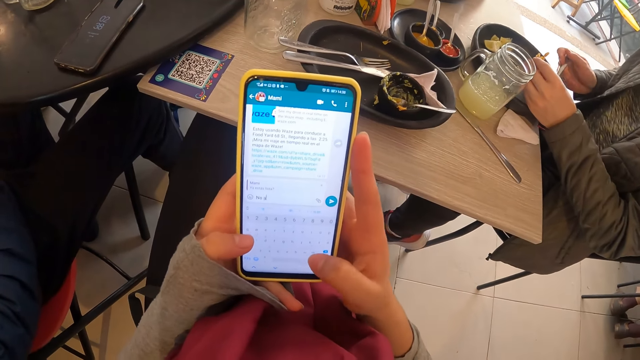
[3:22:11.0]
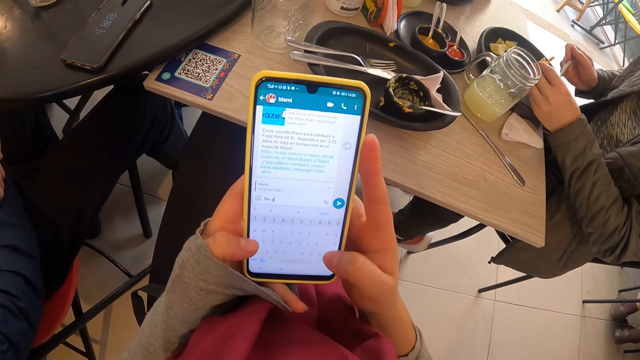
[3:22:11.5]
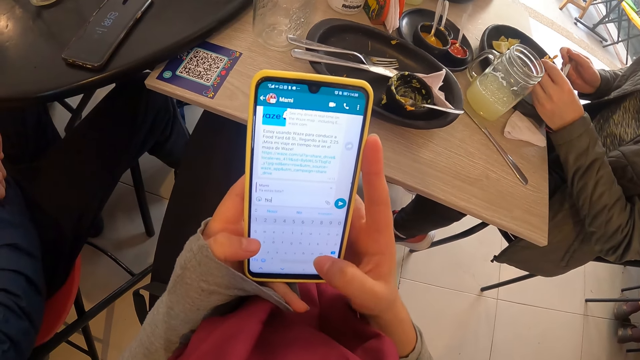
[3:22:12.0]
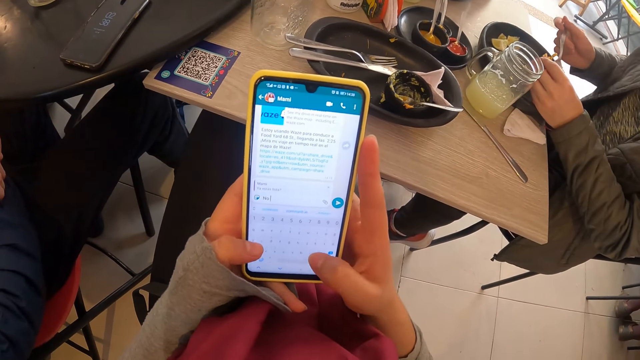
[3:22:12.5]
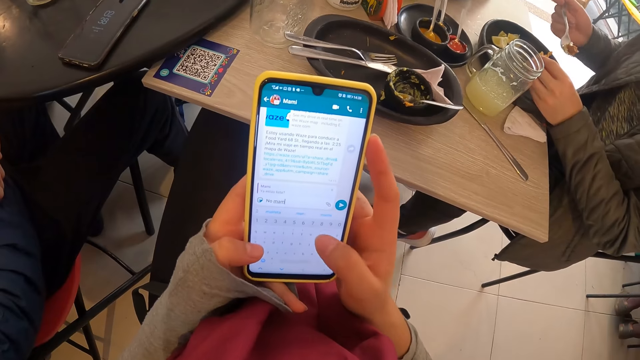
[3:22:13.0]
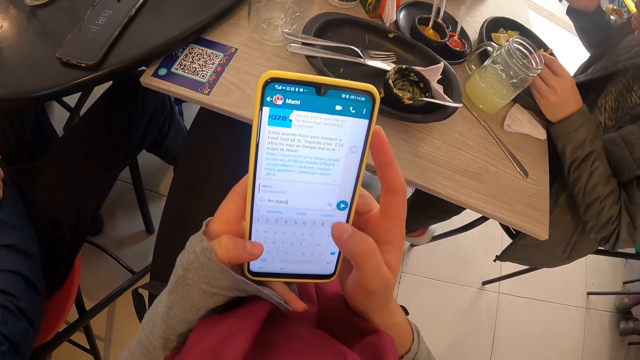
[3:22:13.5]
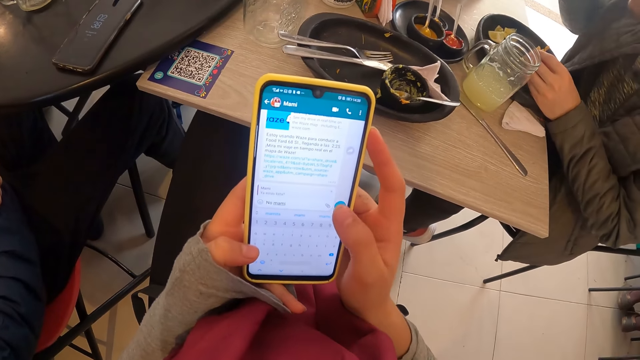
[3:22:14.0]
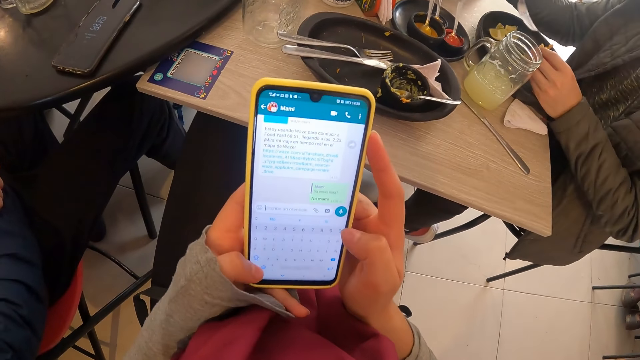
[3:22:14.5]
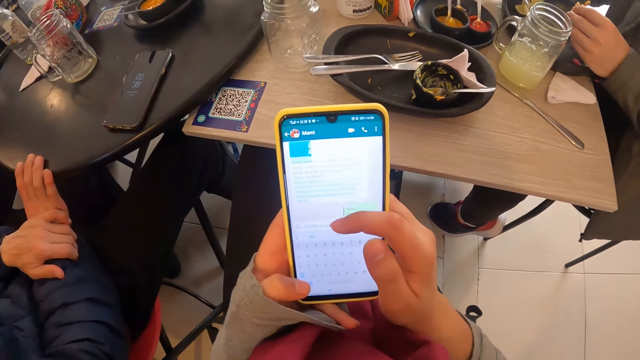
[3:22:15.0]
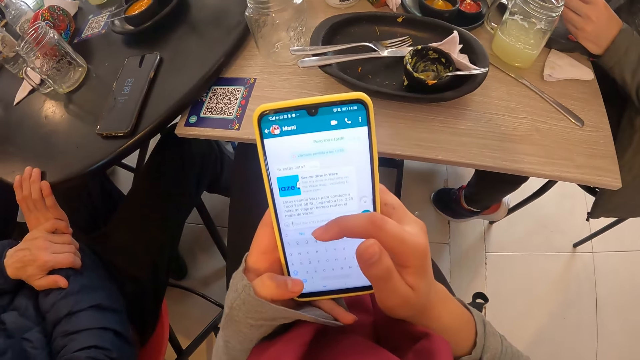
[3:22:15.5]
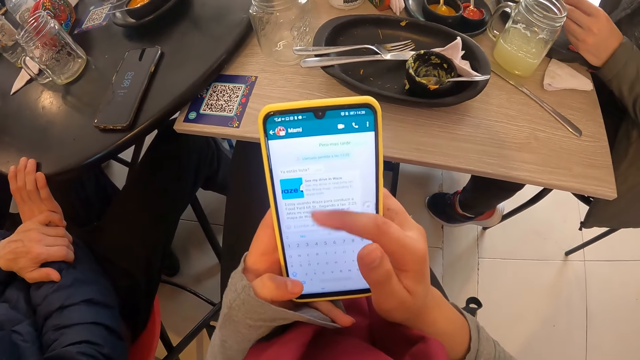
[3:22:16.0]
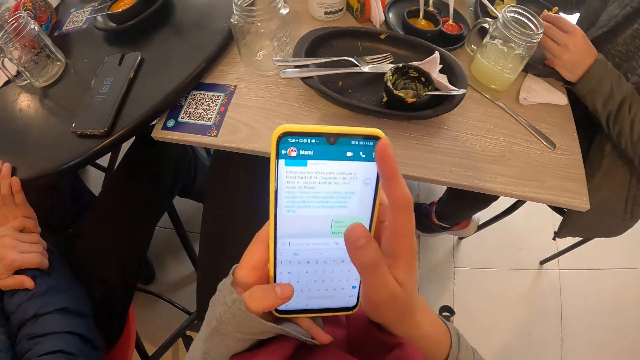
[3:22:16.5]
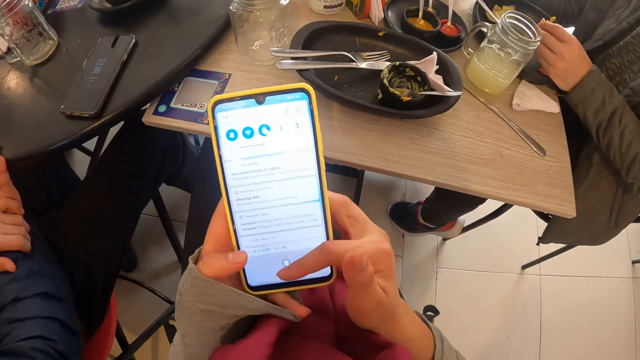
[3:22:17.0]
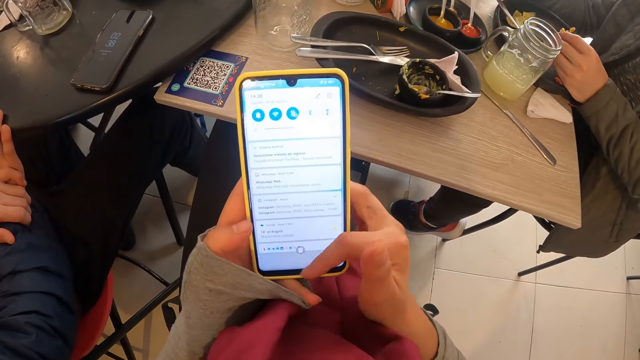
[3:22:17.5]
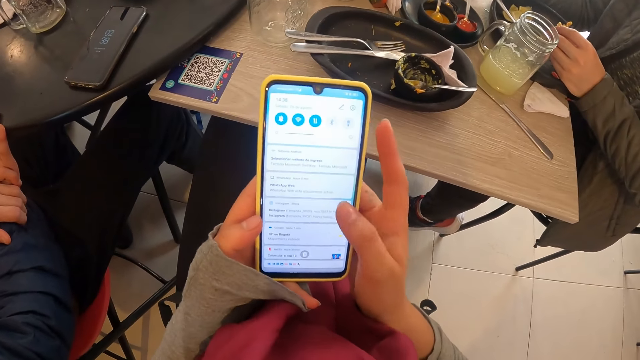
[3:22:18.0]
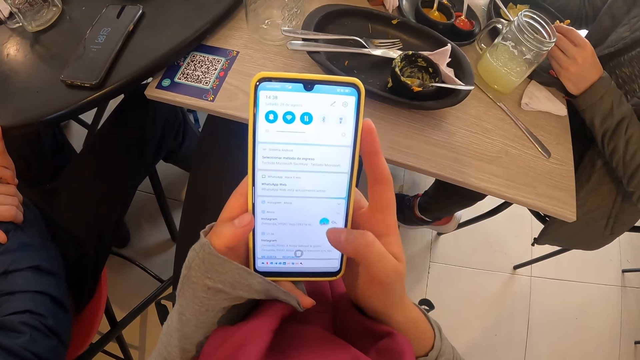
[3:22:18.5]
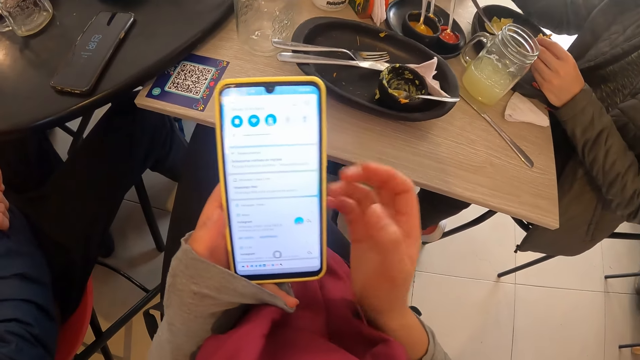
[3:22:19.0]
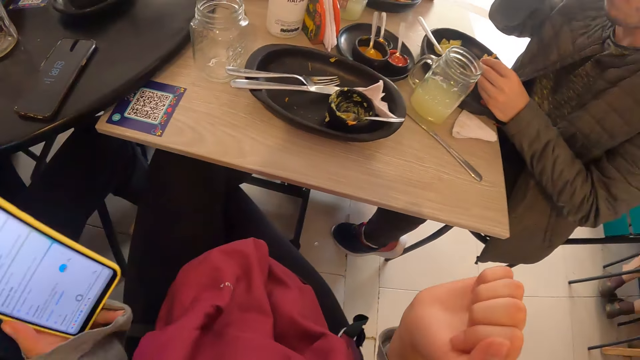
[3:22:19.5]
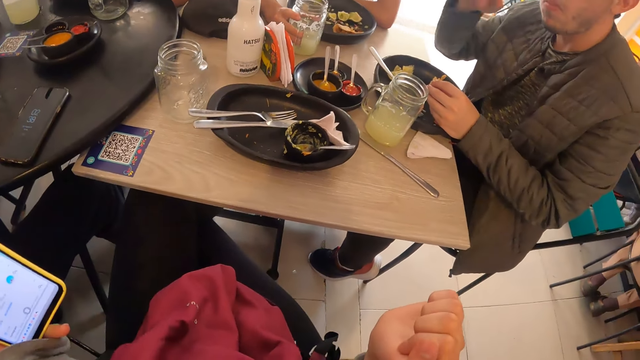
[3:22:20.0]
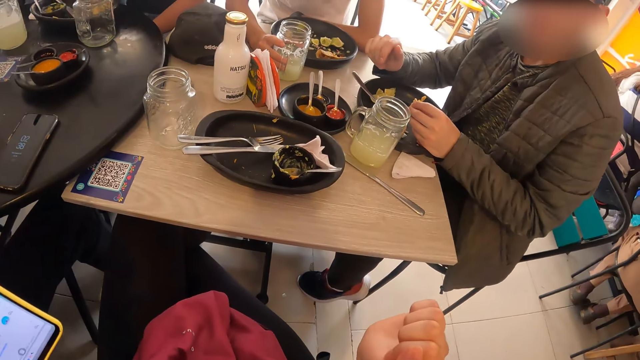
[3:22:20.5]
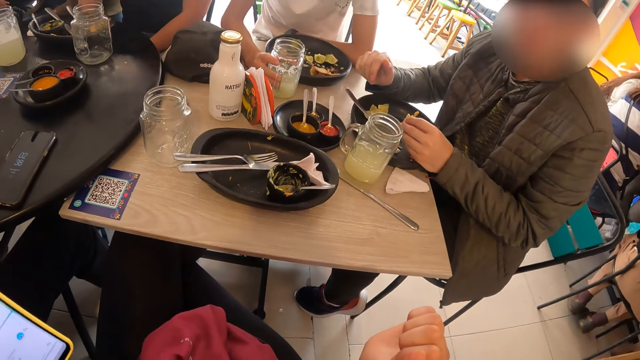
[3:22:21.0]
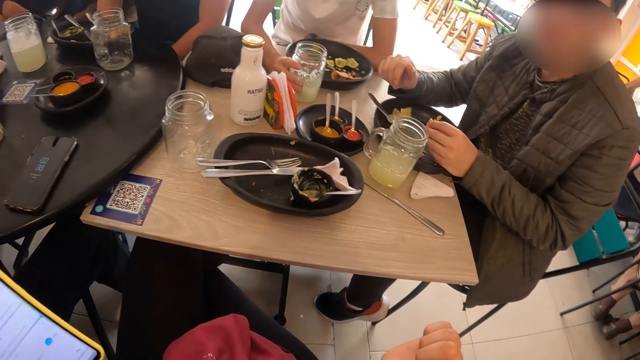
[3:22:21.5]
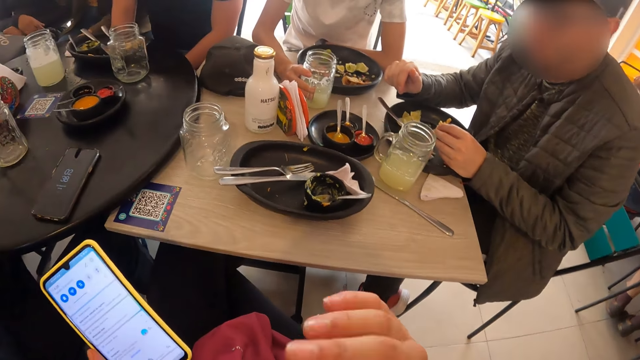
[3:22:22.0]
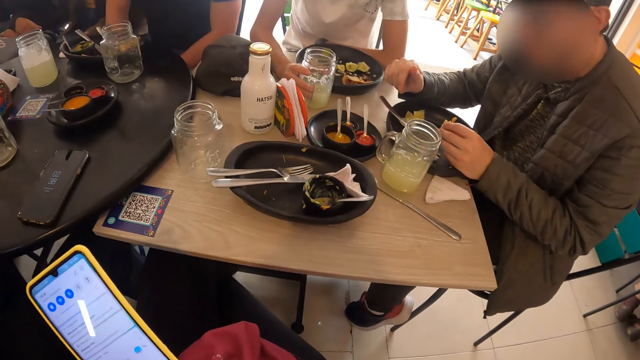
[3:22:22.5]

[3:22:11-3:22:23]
The camera wearer types on a phone. She types on the phone again. She sends a message. She scrolls down the phone. She holds the phone in her left hand.

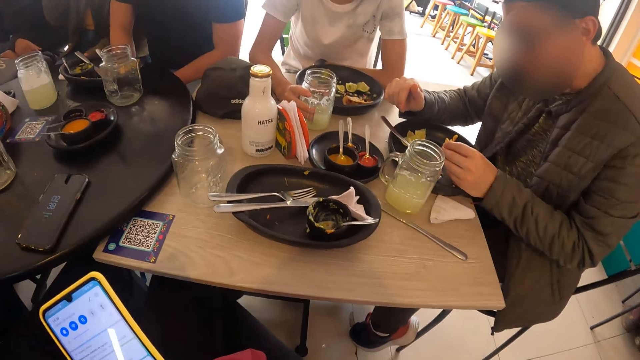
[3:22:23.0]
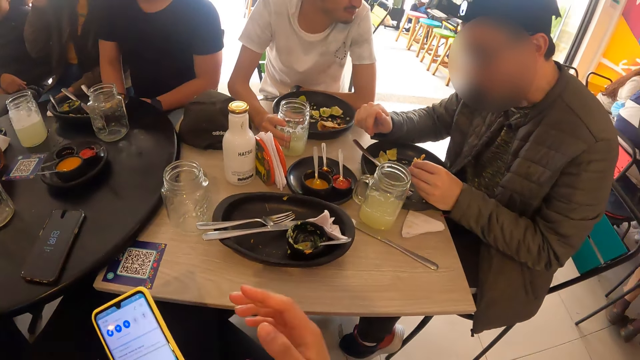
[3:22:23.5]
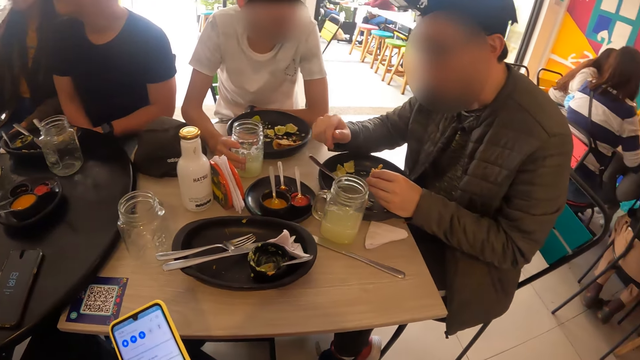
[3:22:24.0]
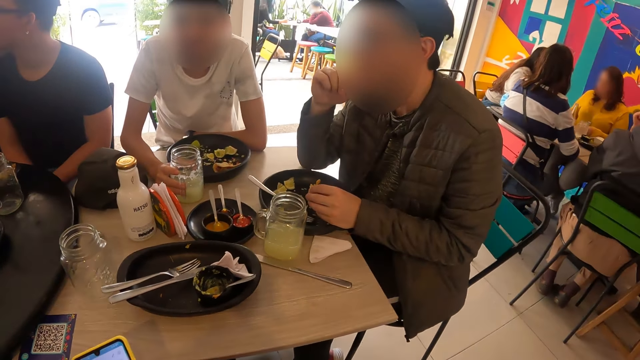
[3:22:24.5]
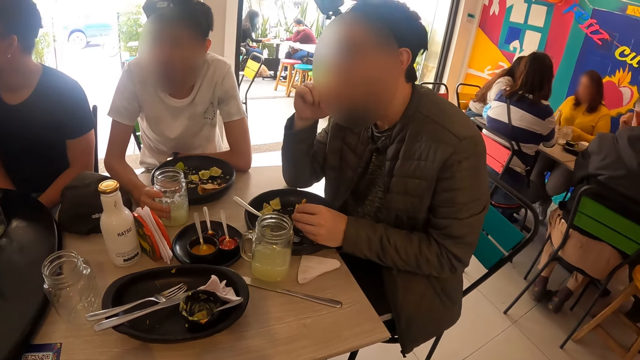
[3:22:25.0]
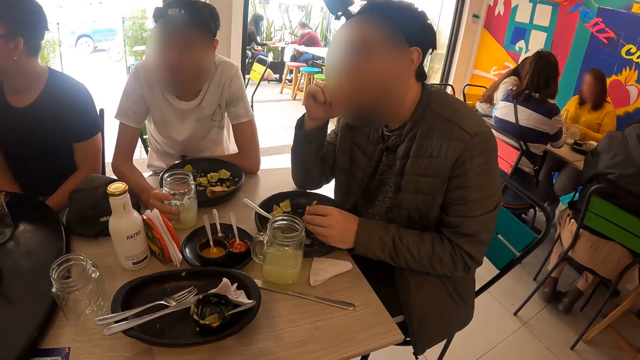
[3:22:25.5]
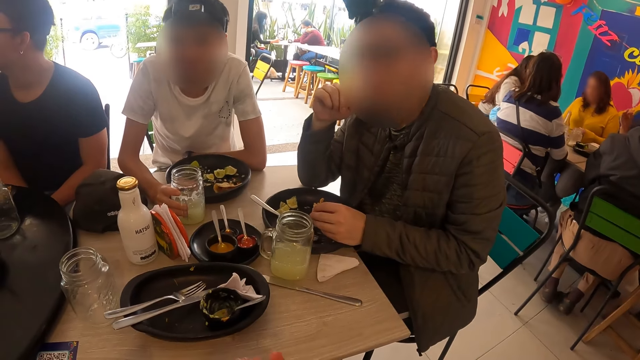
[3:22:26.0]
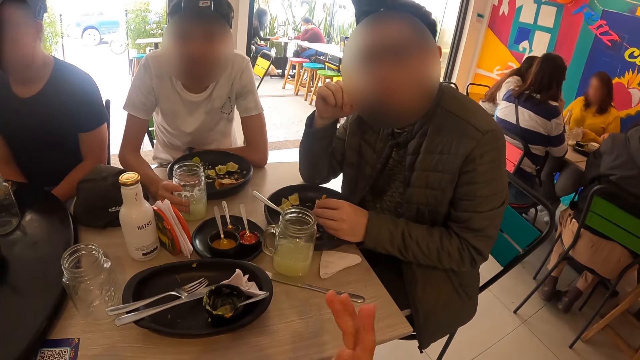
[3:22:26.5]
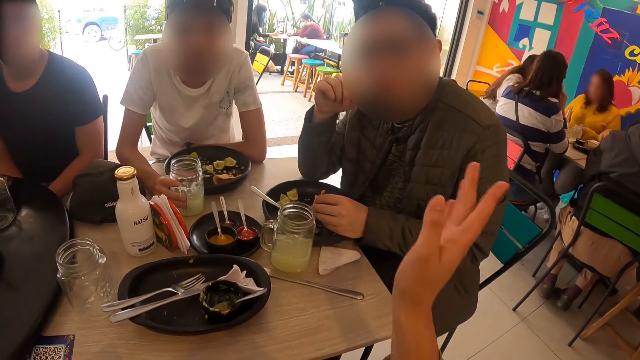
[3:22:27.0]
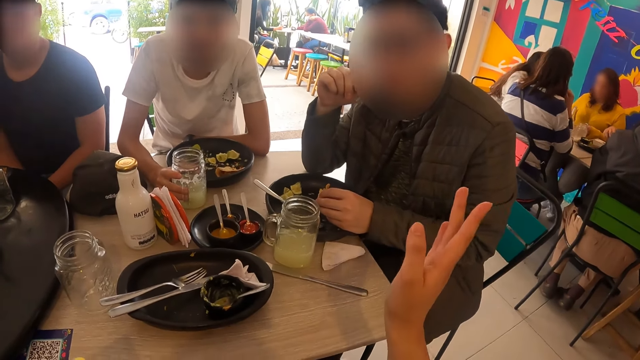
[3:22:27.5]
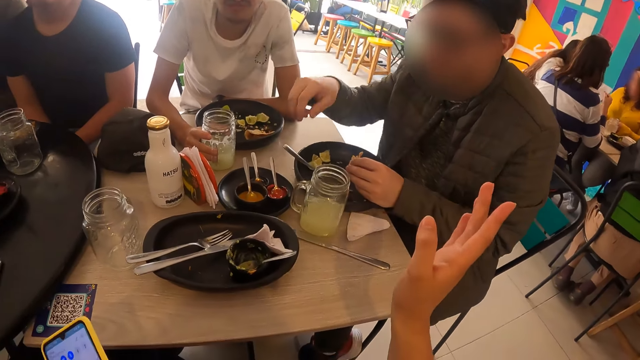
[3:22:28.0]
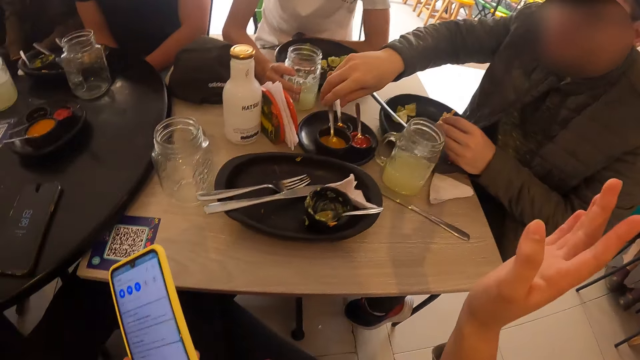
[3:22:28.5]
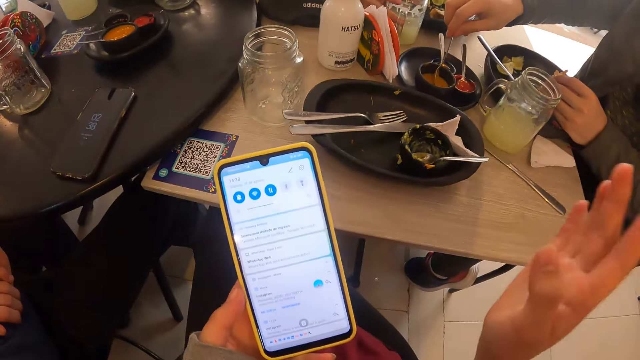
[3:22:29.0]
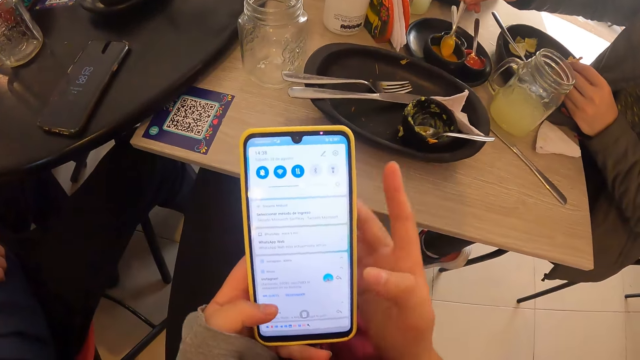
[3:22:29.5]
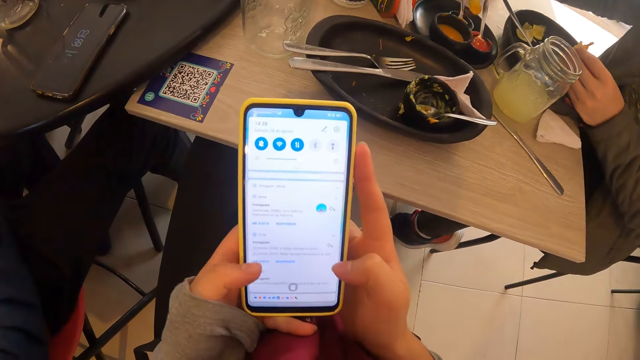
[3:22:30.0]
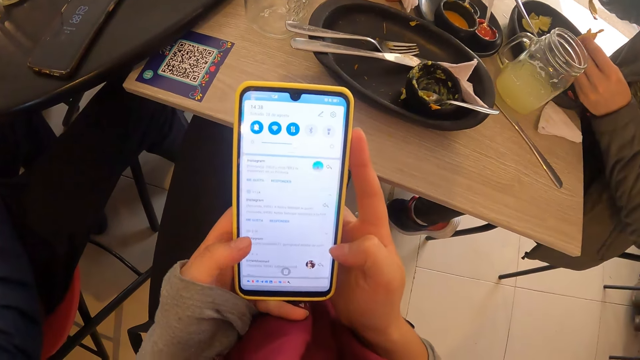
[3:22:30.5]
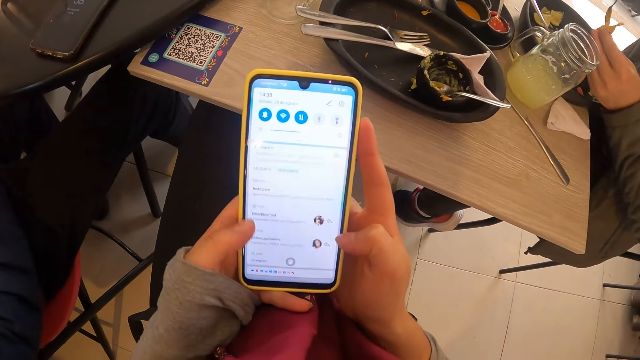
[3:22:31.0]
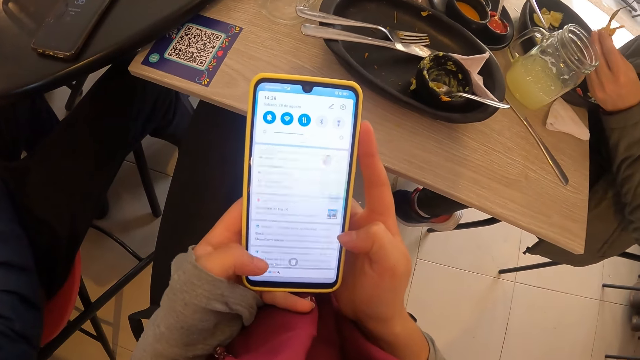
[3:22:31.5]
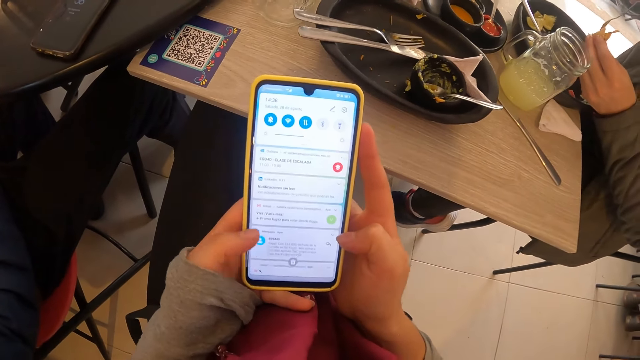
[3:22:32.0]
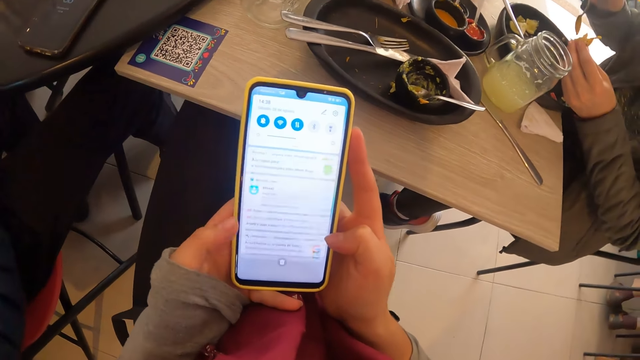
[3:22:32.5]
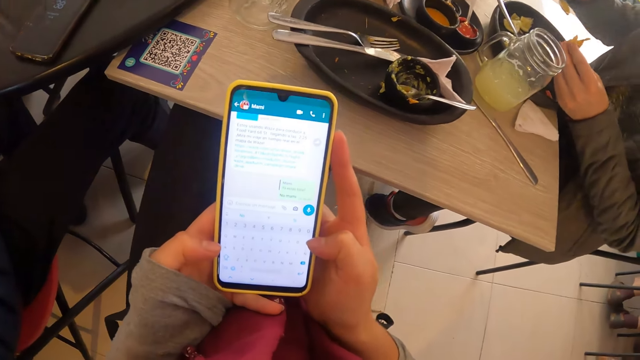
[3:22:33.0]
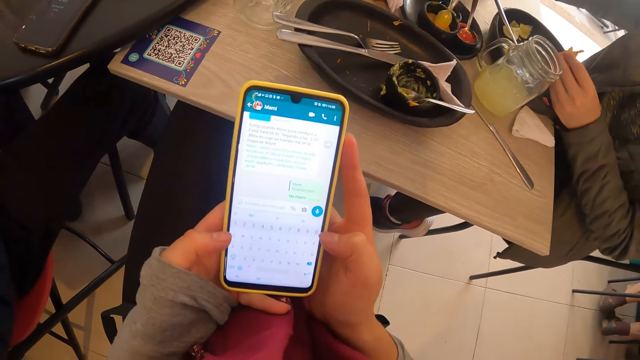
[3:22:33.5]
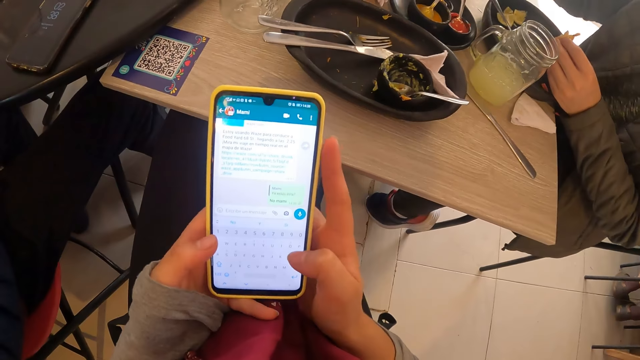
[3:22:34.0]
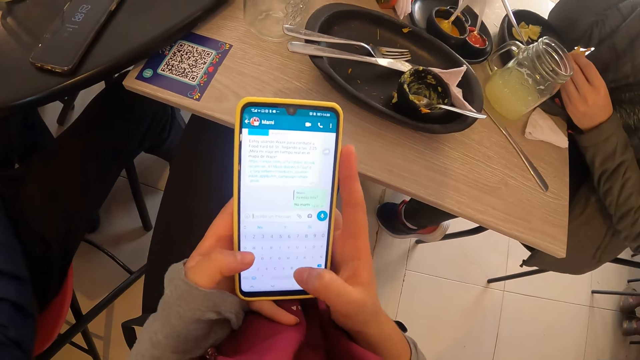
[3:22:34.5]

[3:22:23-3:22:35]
The camera wearer interacts with a man and another man. They converse with a man. The first man scoops curry sauce from the plate on the tray on the table with his right hand. The camera wearer operates the phone with both hands. The first man pours the curry sauce in the spoon in his right hand on the chip in his left hand. The camera wearer scrolls up the phone. The first man places the spoon in the plate of curry sauce on the tray on the table with his right hand.
